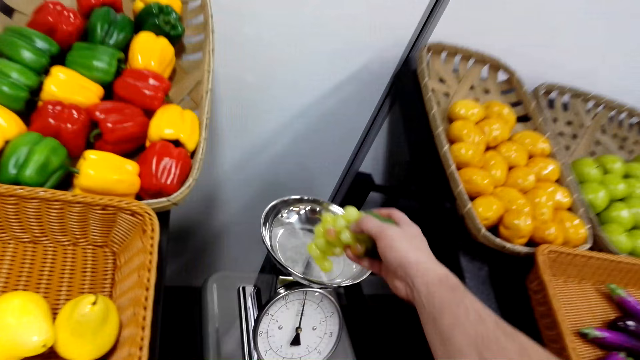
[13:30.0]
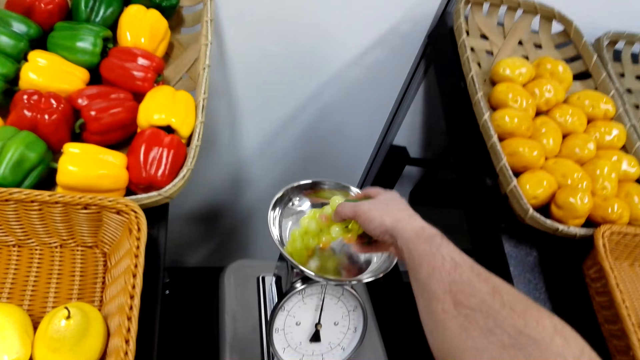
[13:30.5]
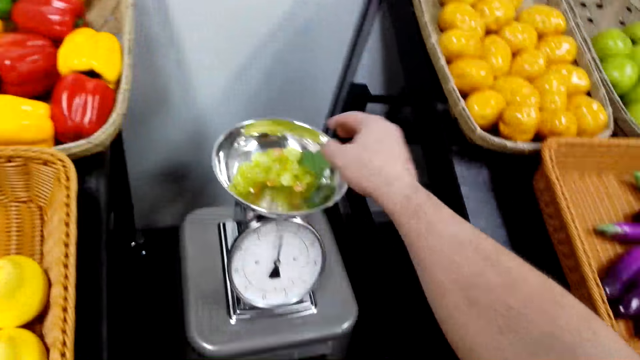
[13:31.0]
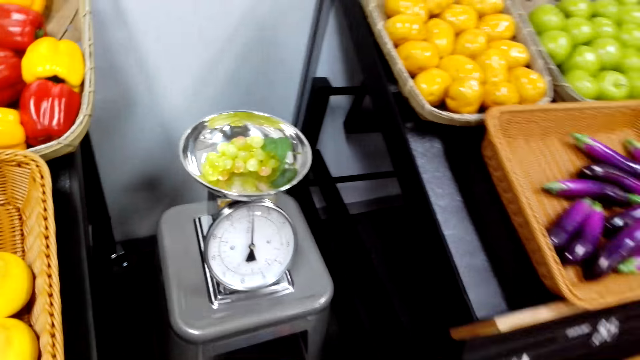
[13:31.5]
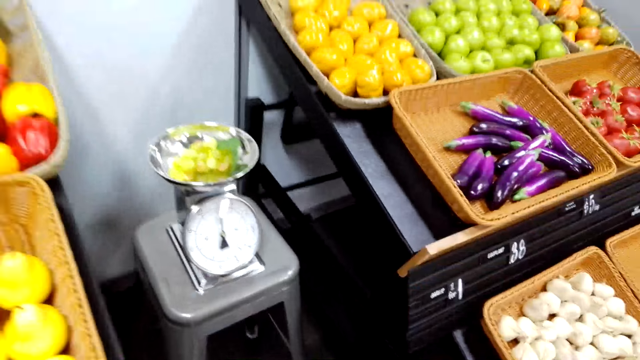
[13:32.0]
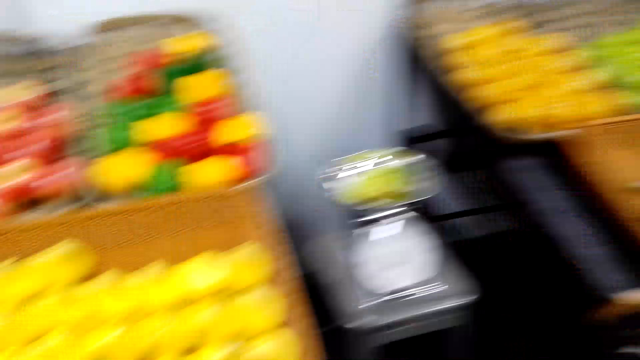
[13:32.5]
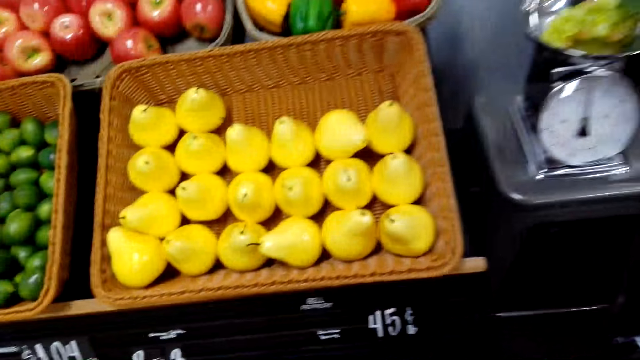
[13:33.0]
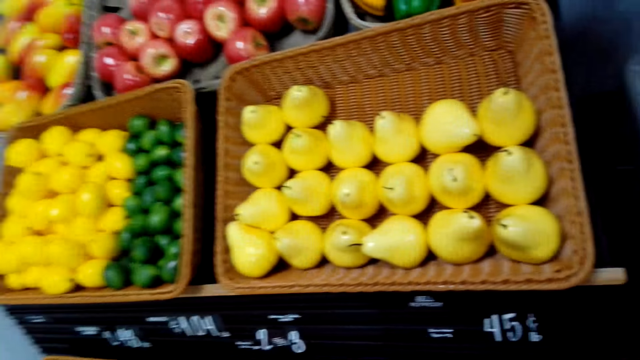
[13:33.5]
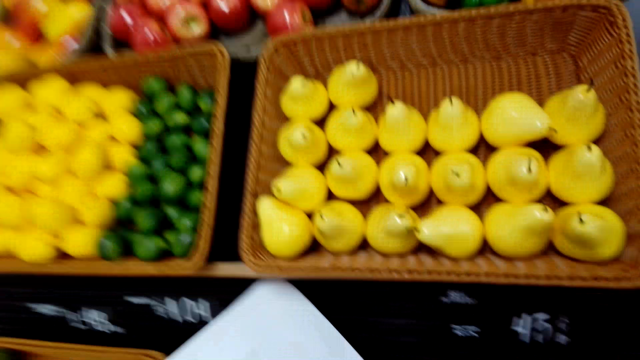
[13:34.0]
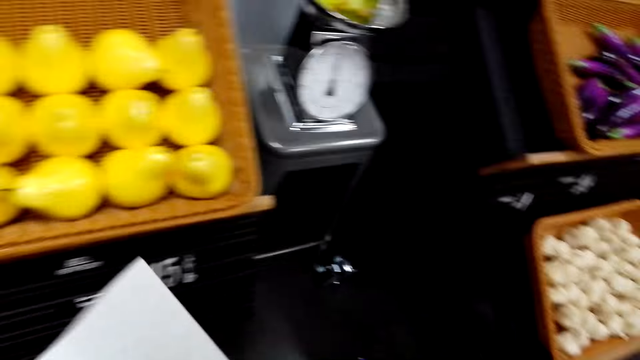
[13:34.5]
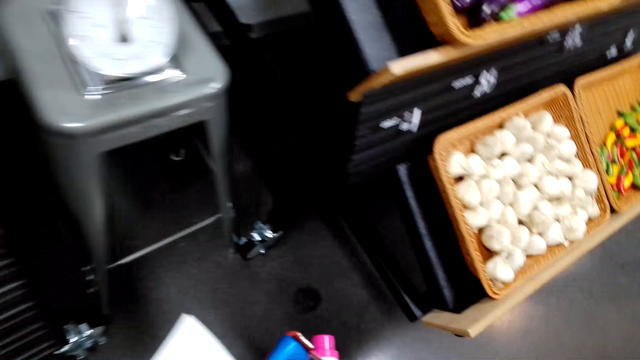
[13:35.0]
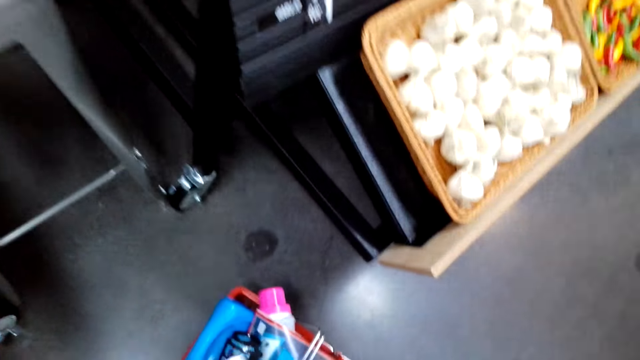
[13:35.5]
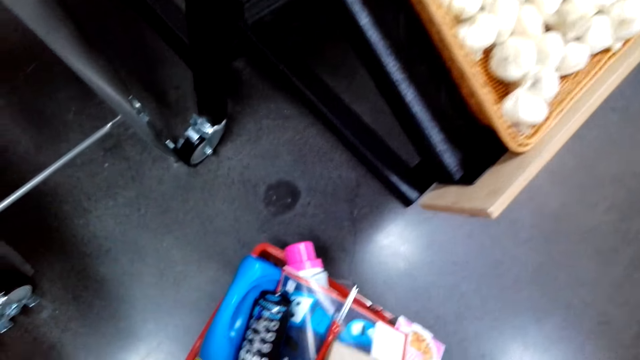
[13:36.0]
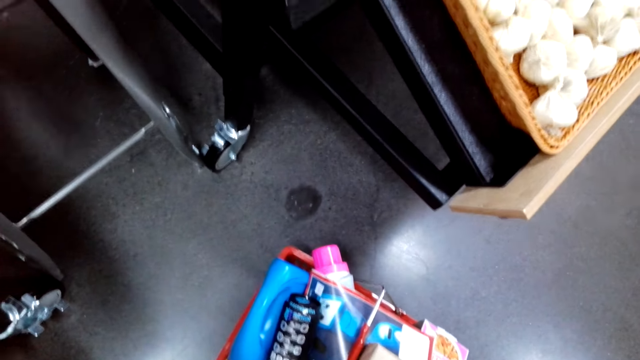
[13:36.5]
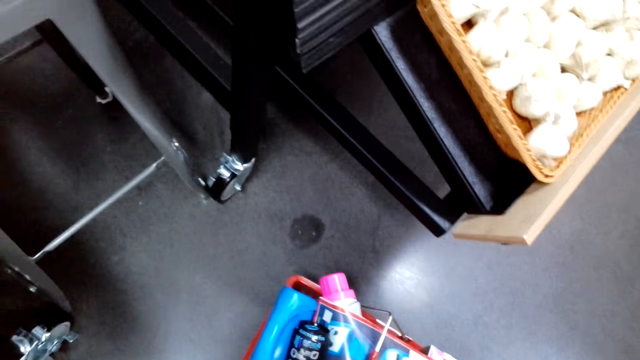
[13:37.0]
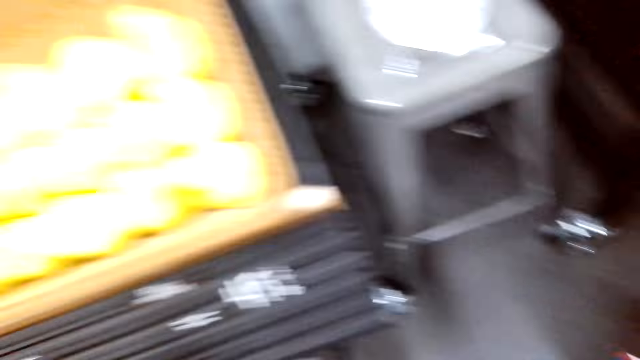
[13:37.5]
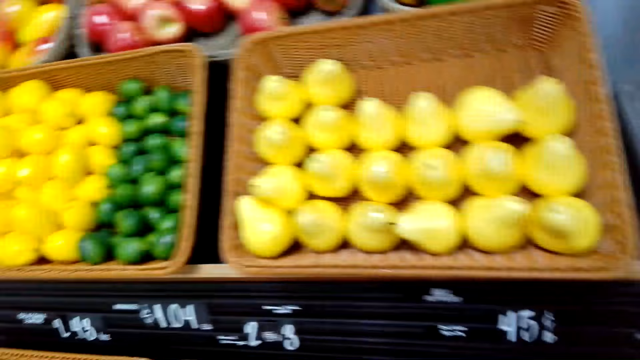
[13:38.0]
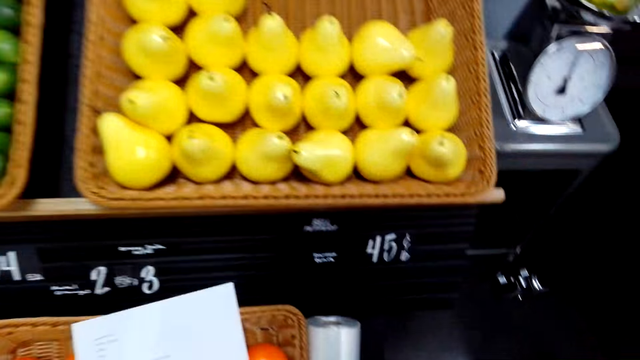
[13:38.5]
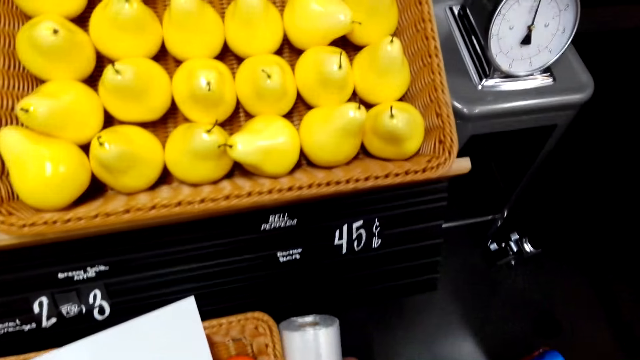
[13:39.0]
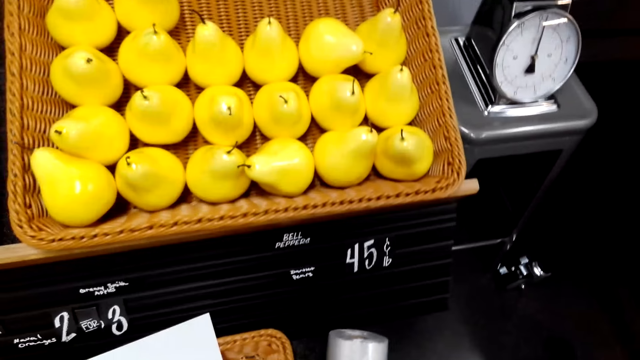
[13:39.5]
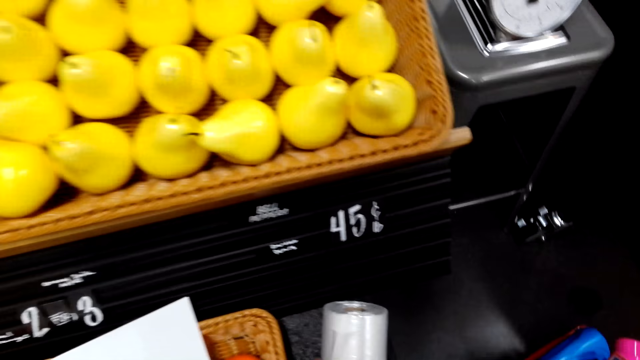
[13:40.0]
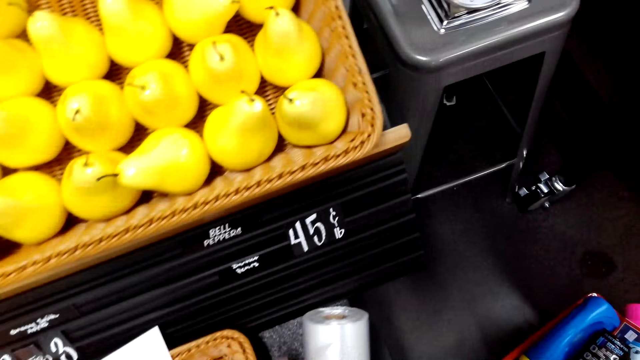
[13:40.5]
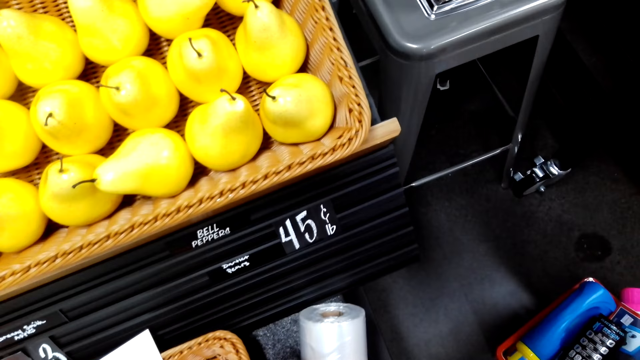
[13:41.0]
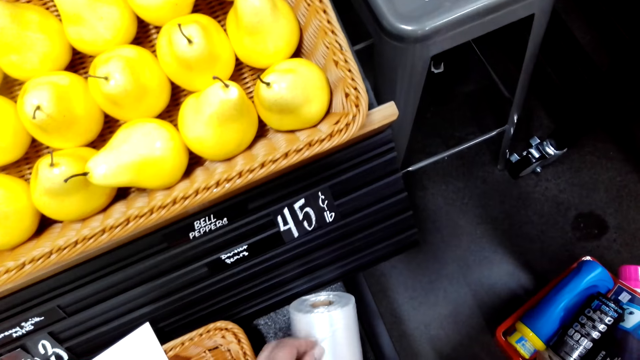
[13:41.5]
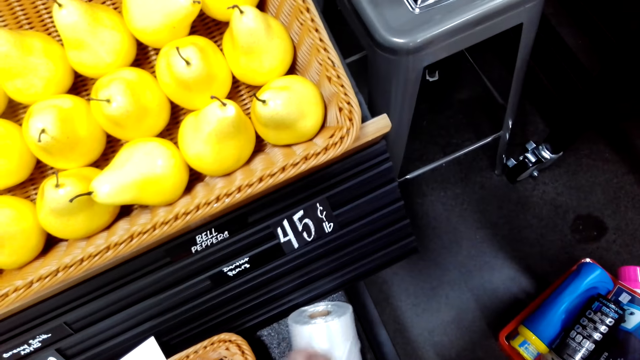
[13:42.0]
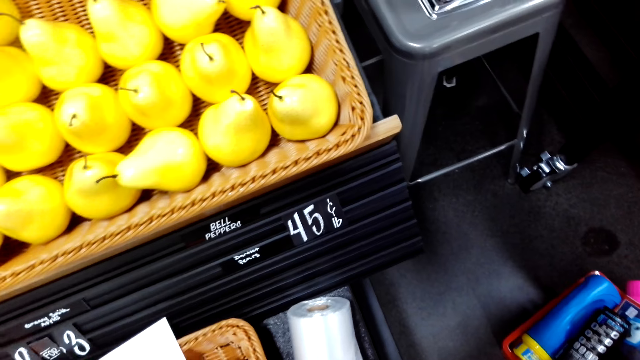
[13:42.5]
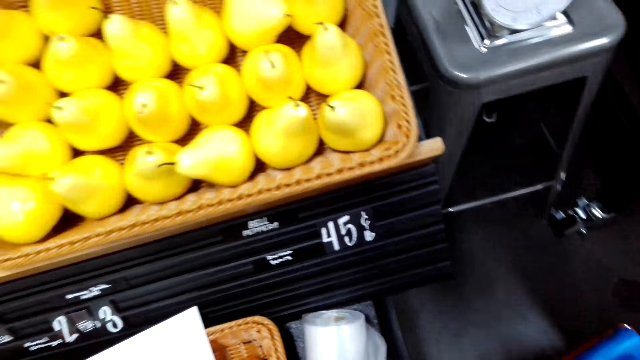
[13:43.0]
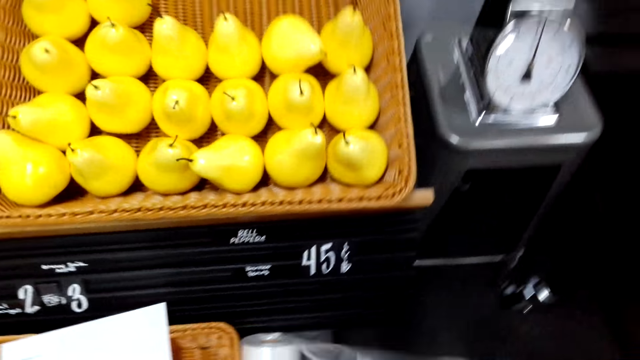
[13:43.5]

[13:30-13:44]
The camera wearer puts the grapes on the weighing balance. They look at fruits. They take a nylon bag. They unwrap a paper foil.

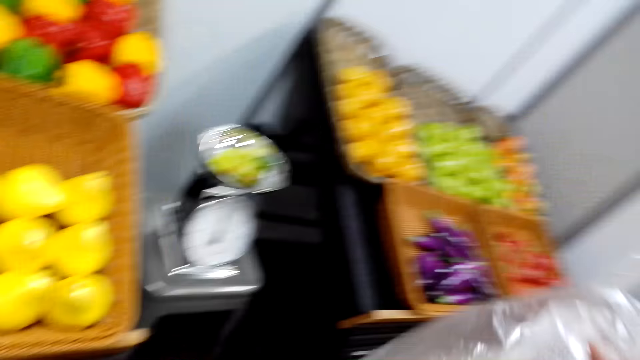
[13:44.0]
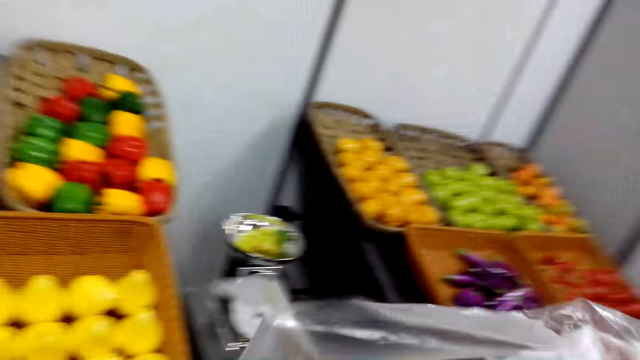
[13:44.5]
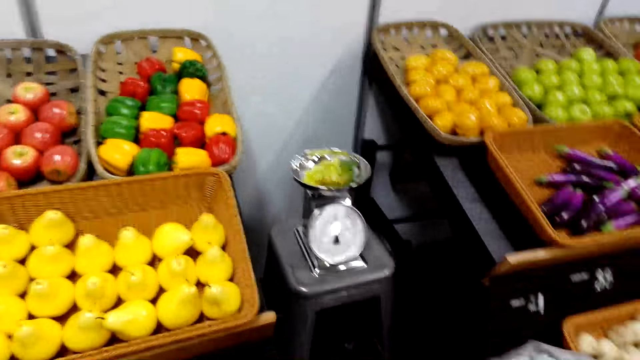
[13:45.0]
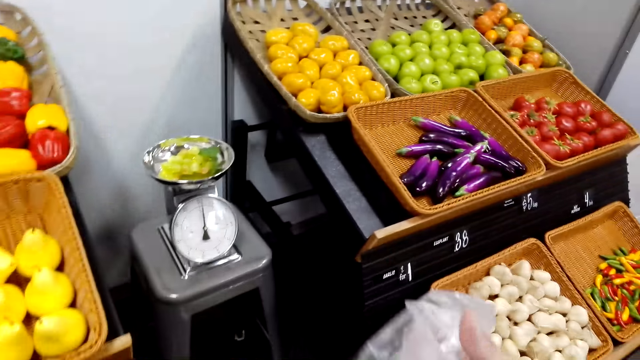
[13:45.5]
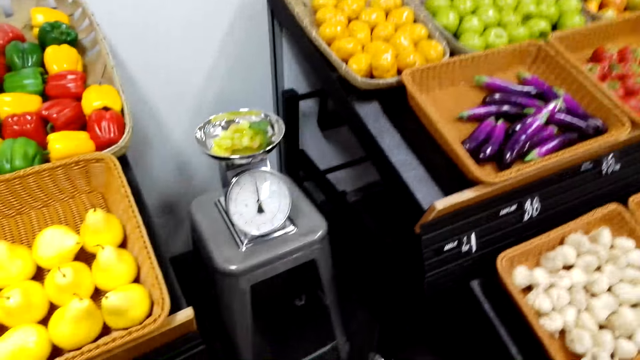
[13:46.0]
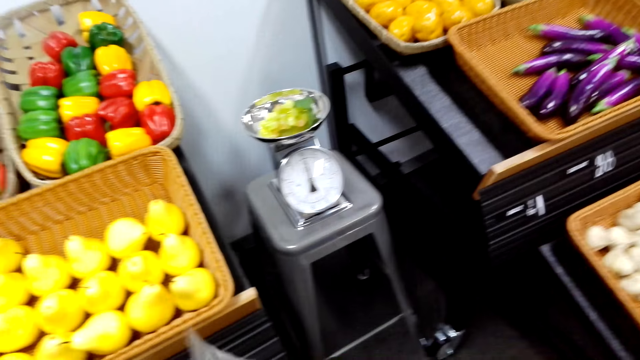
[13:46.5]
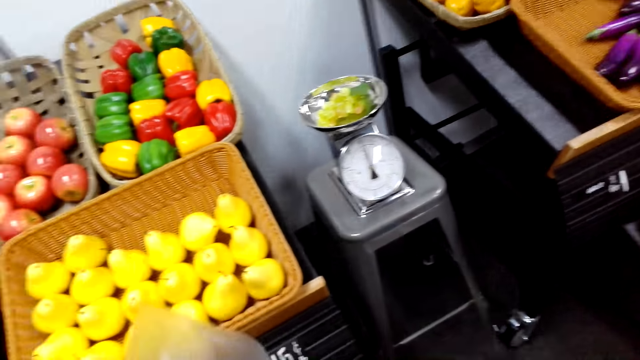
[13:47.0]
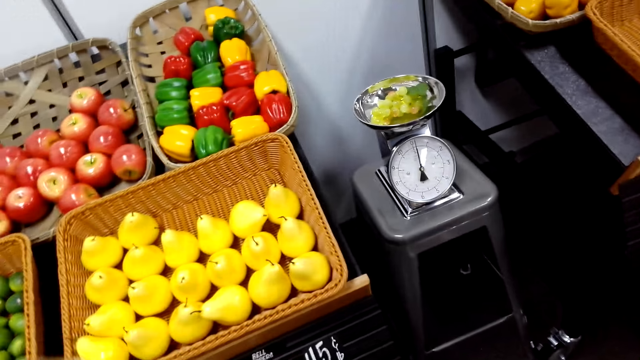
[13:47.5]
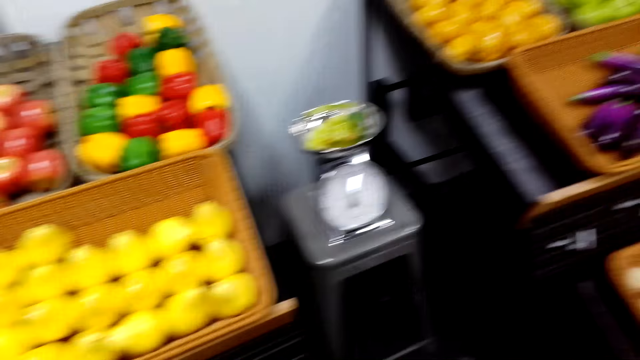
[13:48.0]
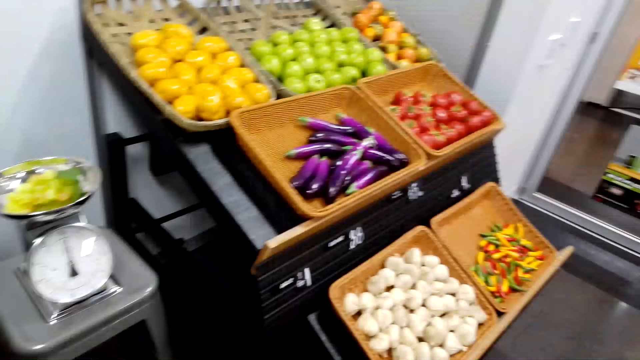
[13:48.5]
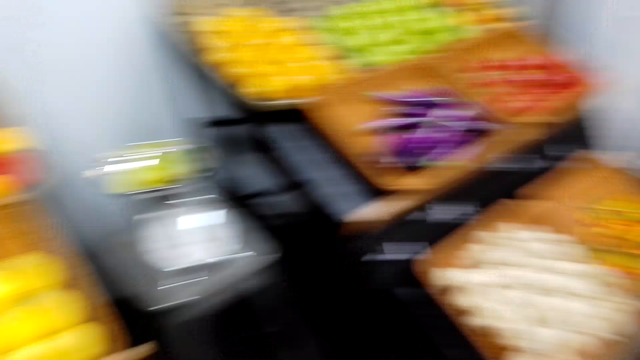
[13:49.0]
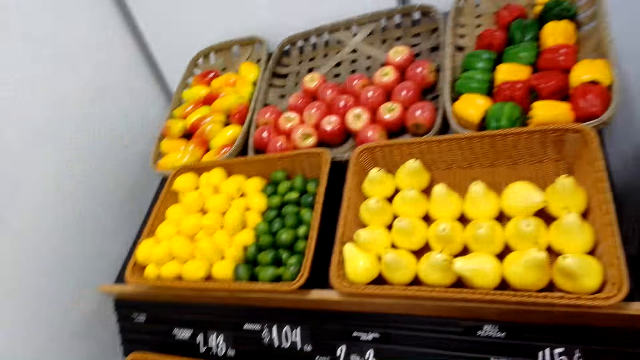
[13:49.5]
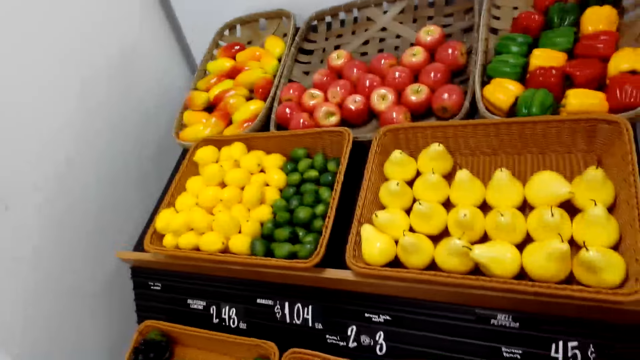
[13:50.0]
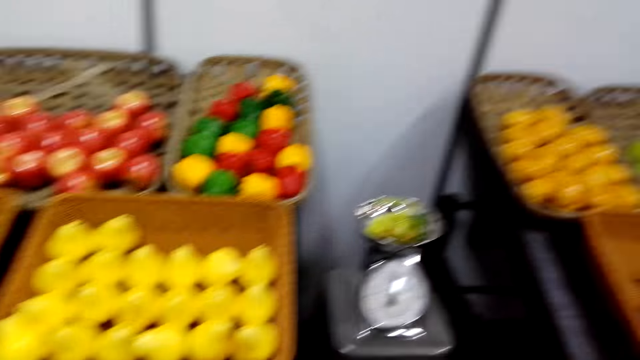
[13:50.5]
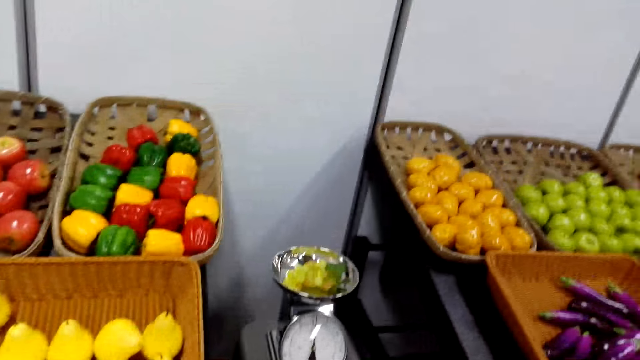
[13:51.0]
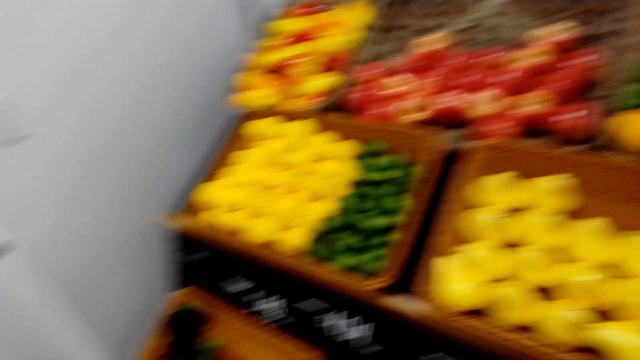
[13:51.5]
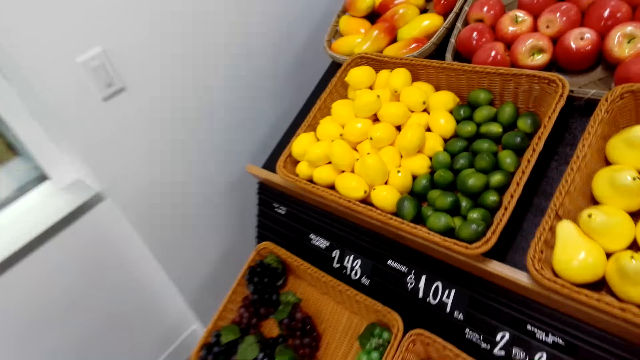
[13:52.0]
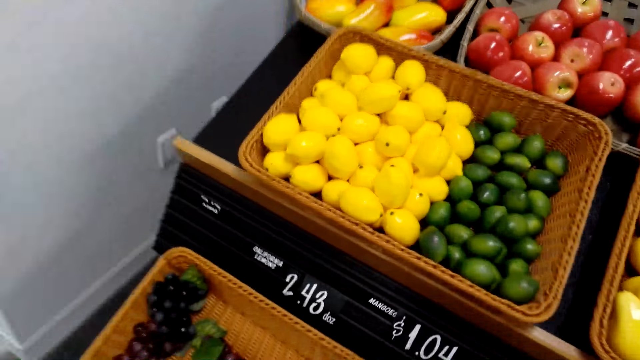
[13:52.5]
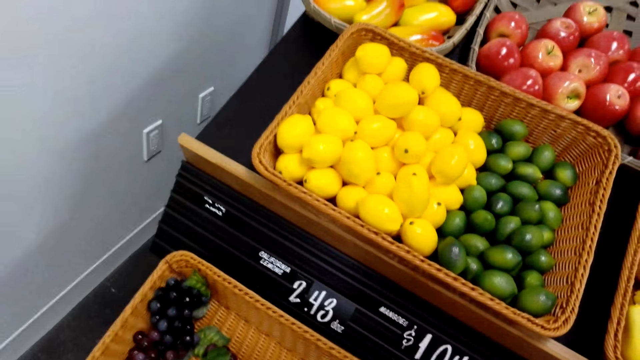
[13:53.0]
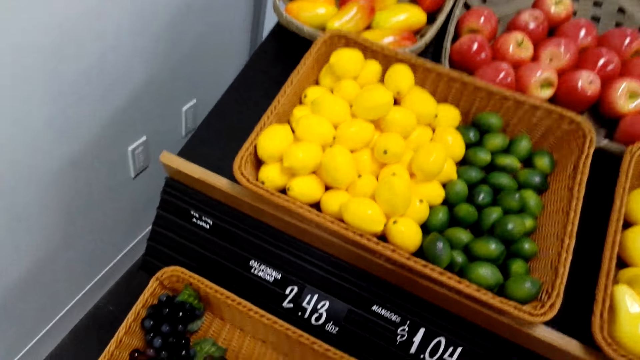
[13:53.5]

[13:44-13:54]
The camera wearer adjusts the paper foil. They hold the polythene paper. They look around the grocery. They pick grapes.
